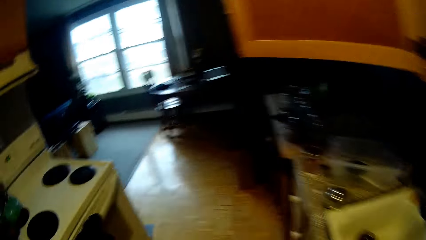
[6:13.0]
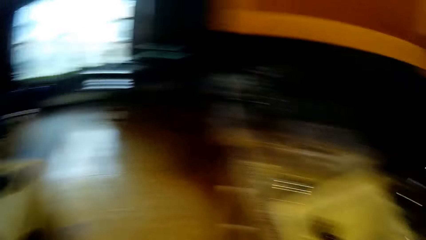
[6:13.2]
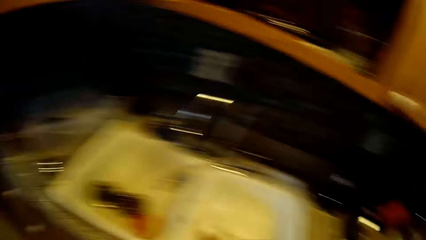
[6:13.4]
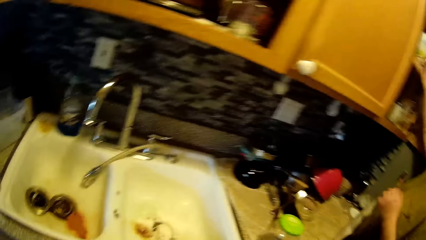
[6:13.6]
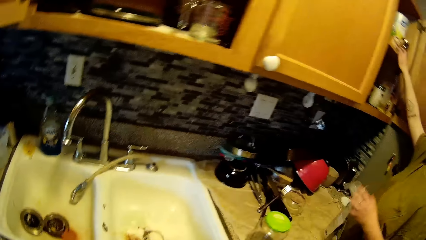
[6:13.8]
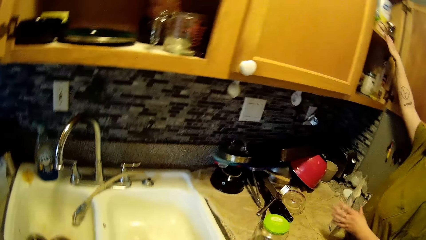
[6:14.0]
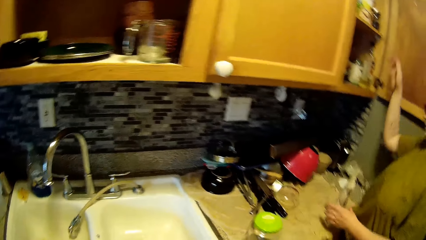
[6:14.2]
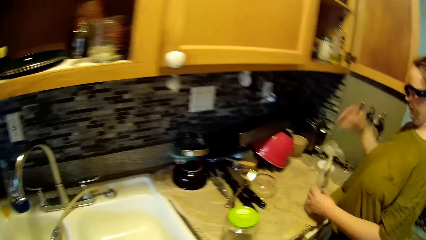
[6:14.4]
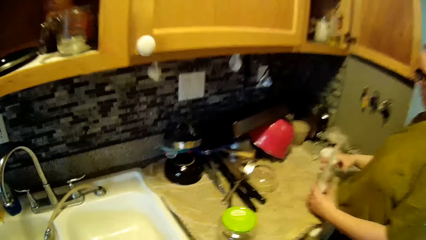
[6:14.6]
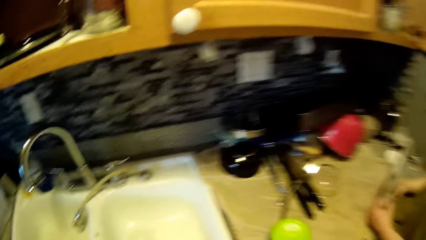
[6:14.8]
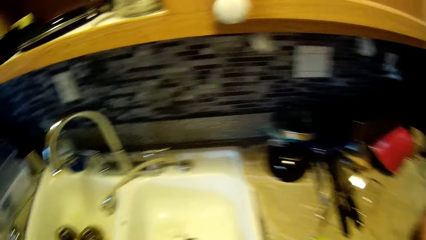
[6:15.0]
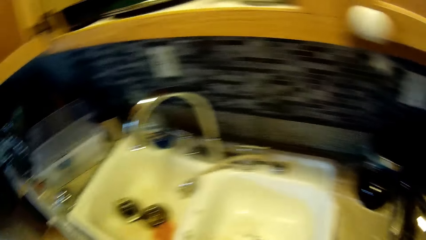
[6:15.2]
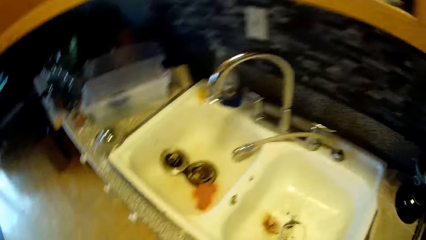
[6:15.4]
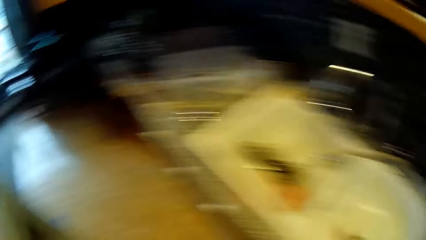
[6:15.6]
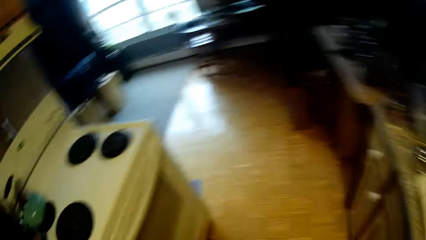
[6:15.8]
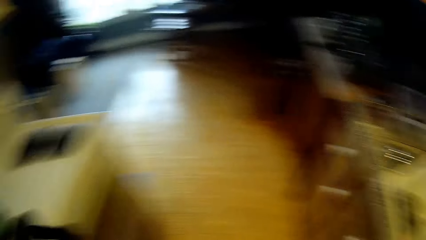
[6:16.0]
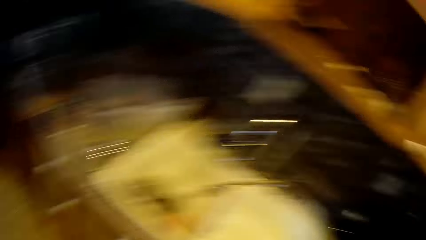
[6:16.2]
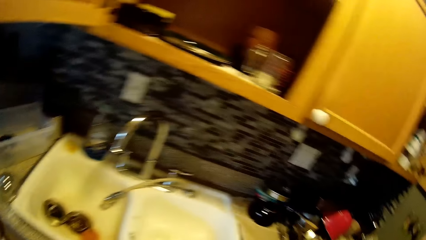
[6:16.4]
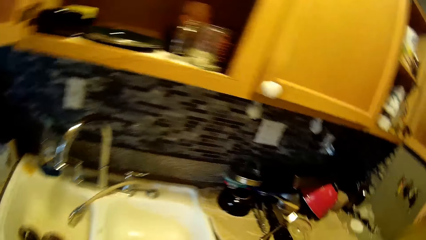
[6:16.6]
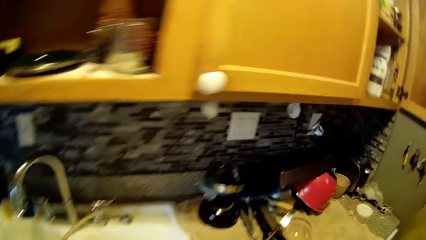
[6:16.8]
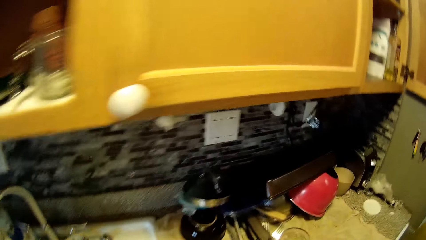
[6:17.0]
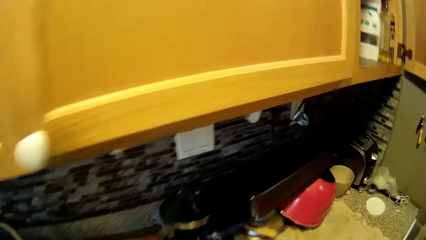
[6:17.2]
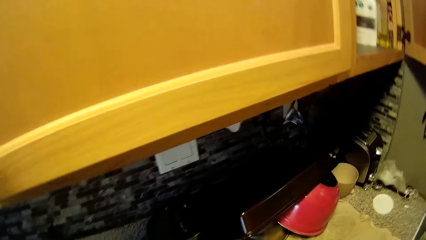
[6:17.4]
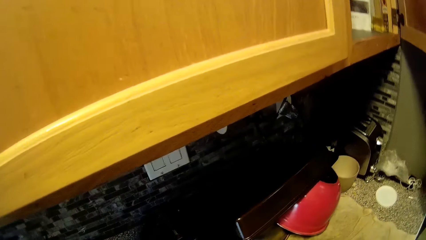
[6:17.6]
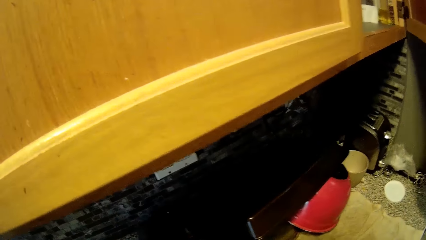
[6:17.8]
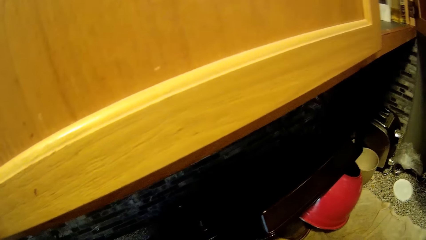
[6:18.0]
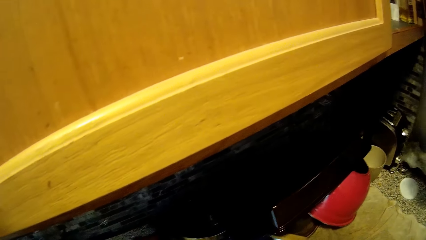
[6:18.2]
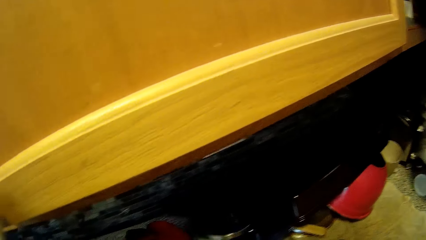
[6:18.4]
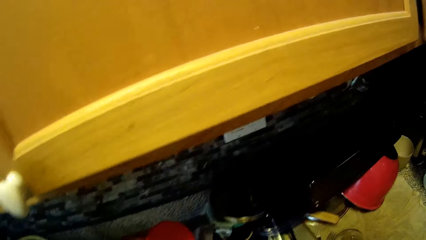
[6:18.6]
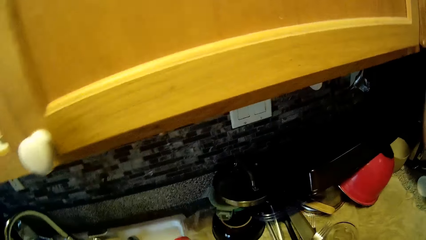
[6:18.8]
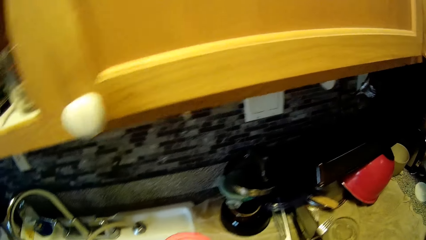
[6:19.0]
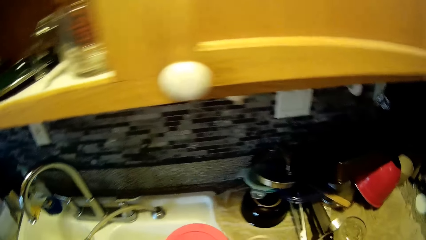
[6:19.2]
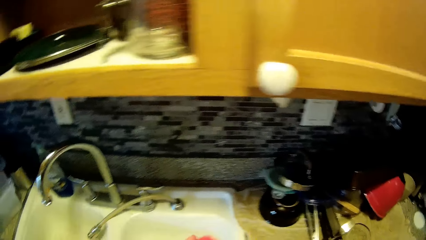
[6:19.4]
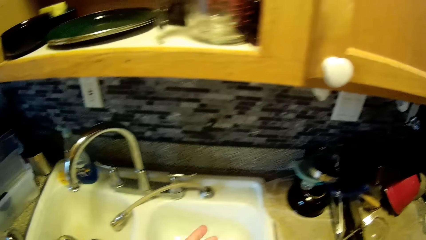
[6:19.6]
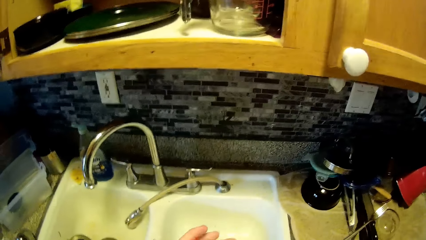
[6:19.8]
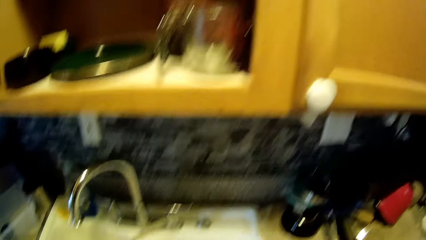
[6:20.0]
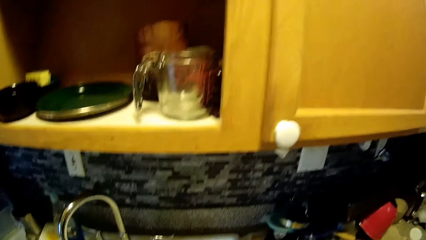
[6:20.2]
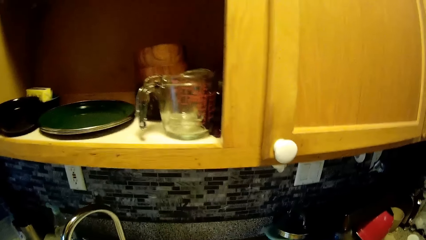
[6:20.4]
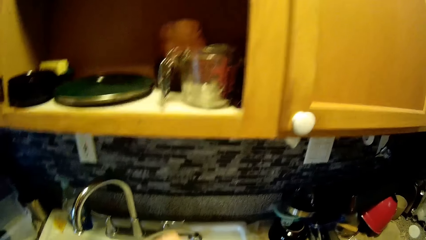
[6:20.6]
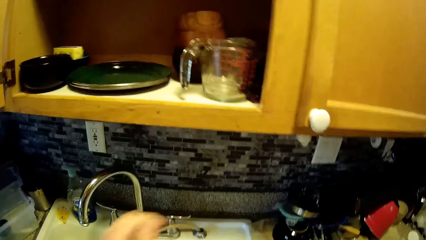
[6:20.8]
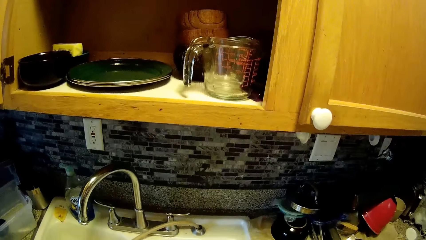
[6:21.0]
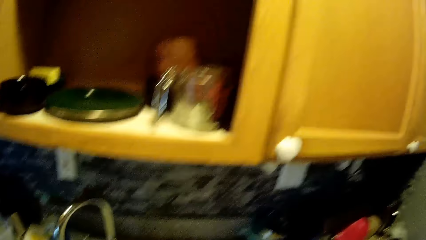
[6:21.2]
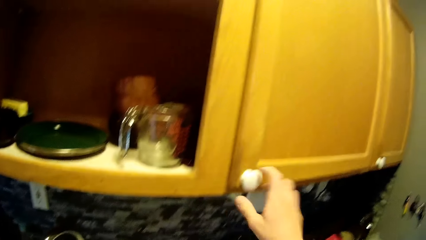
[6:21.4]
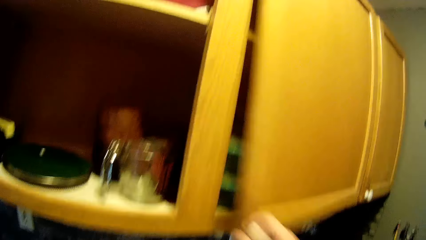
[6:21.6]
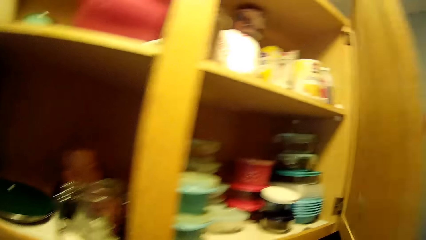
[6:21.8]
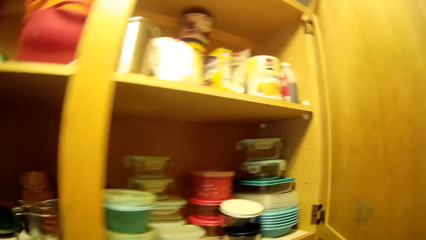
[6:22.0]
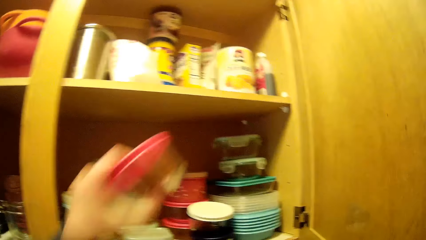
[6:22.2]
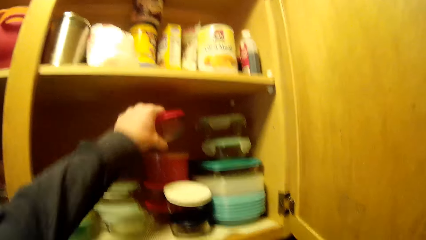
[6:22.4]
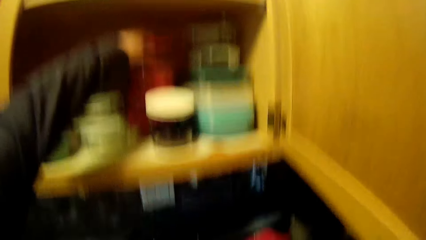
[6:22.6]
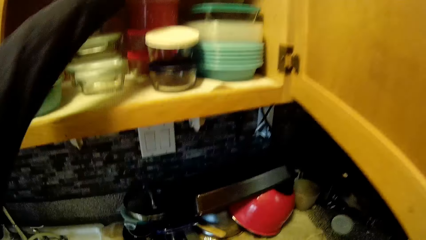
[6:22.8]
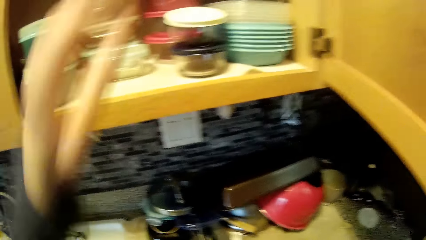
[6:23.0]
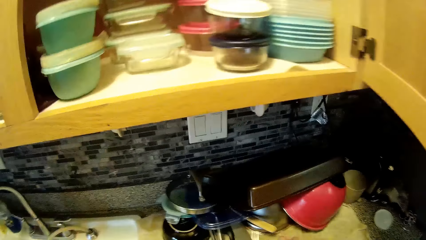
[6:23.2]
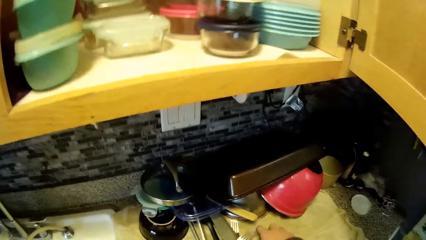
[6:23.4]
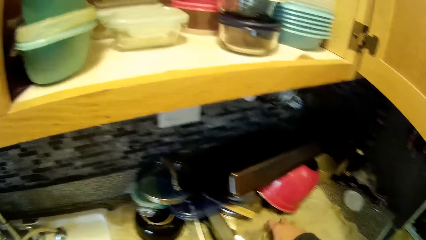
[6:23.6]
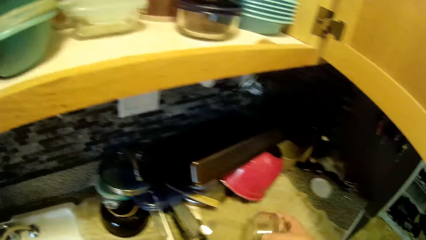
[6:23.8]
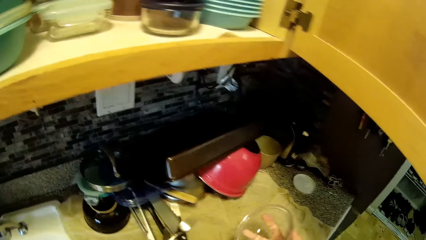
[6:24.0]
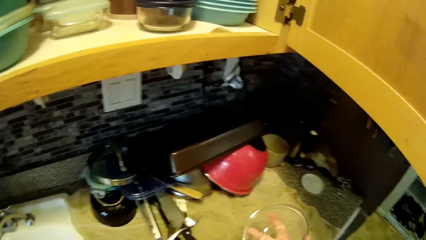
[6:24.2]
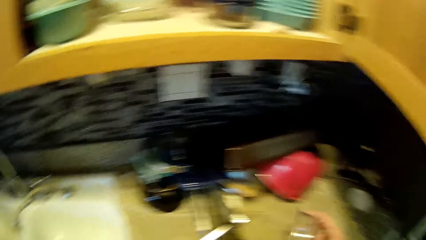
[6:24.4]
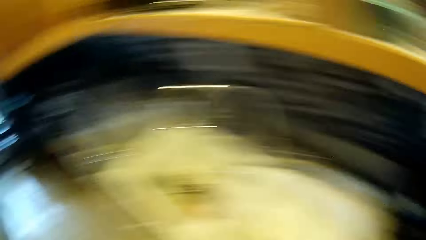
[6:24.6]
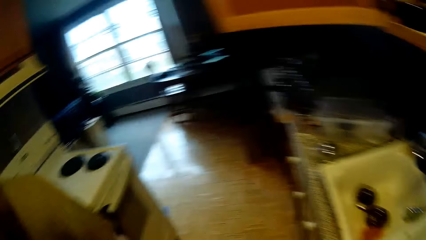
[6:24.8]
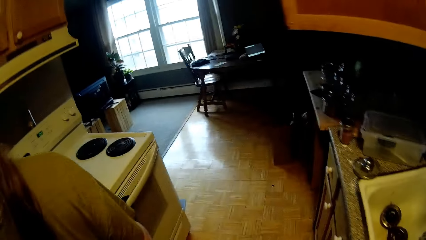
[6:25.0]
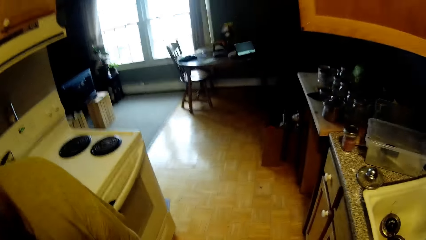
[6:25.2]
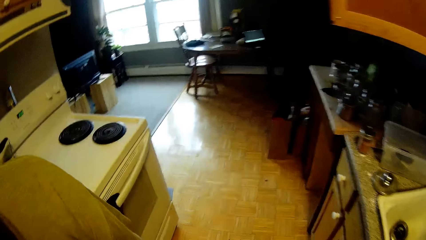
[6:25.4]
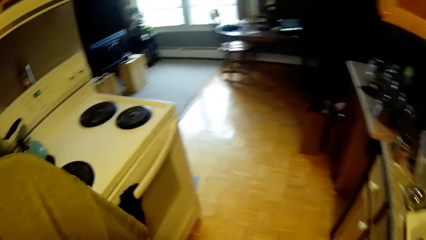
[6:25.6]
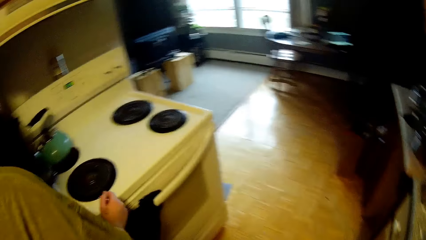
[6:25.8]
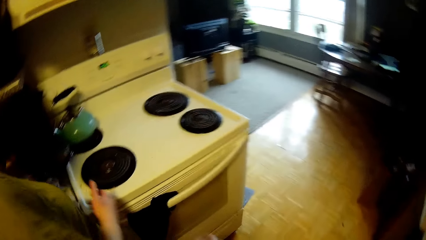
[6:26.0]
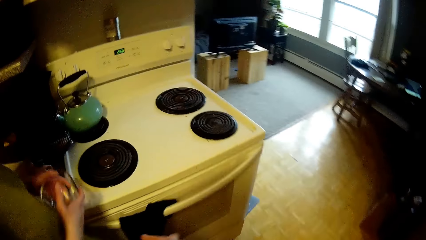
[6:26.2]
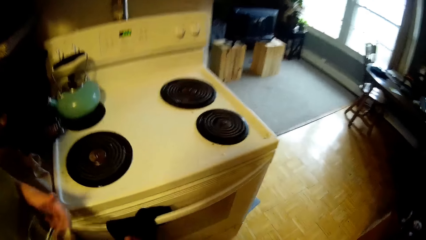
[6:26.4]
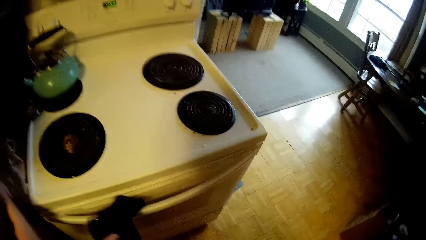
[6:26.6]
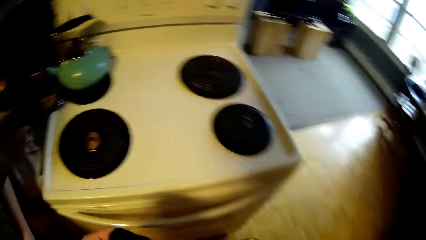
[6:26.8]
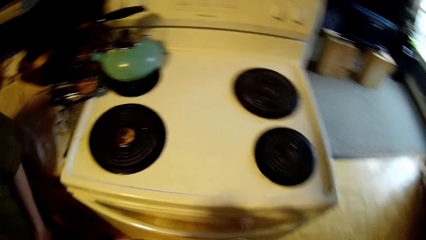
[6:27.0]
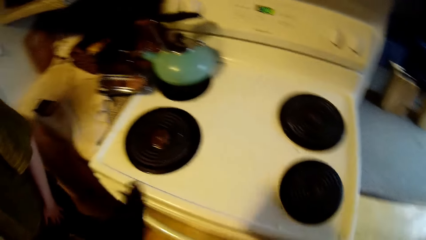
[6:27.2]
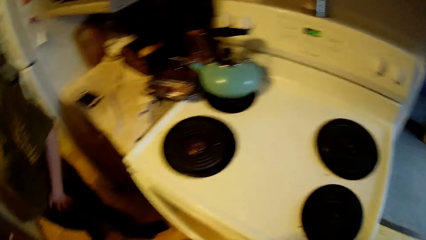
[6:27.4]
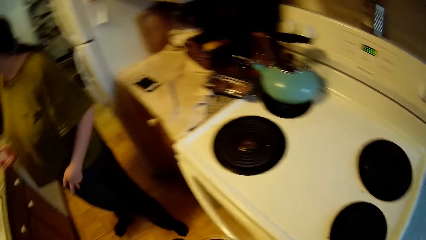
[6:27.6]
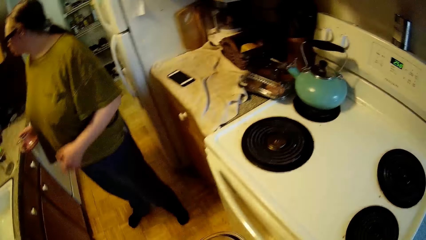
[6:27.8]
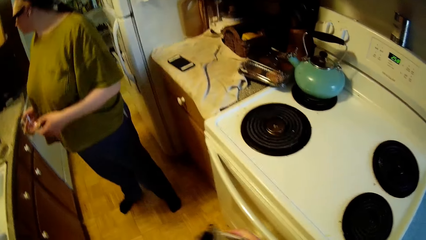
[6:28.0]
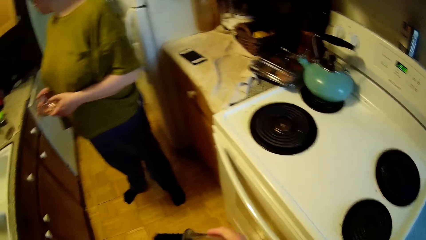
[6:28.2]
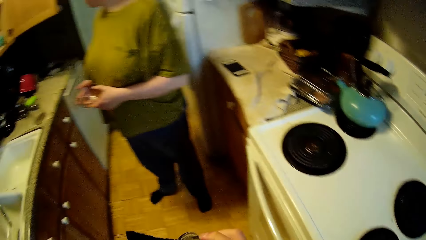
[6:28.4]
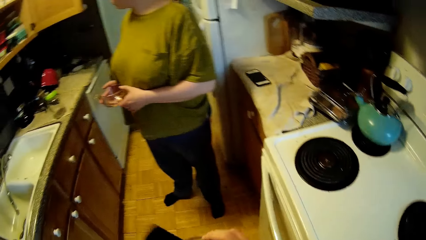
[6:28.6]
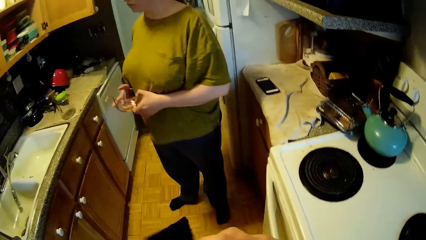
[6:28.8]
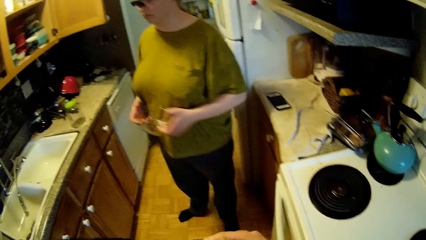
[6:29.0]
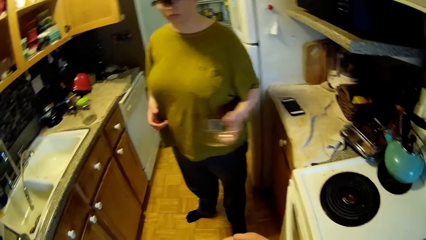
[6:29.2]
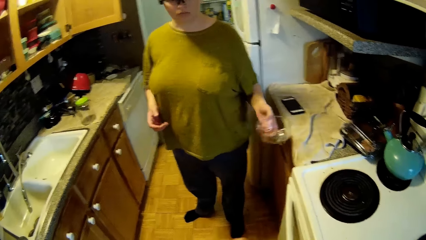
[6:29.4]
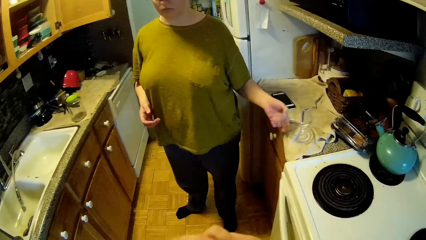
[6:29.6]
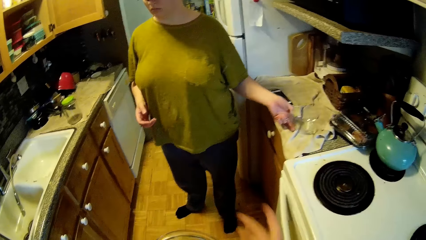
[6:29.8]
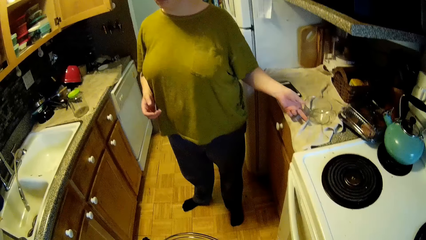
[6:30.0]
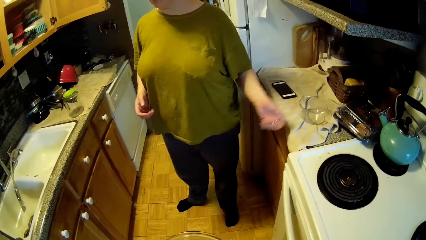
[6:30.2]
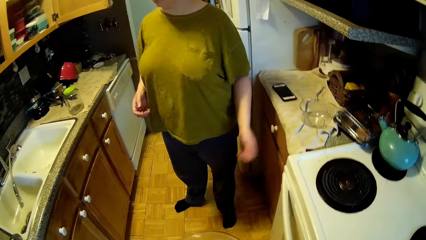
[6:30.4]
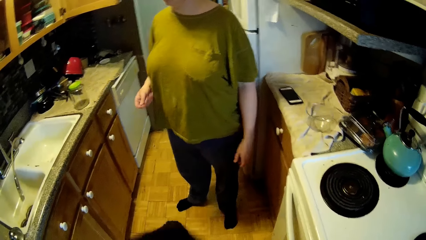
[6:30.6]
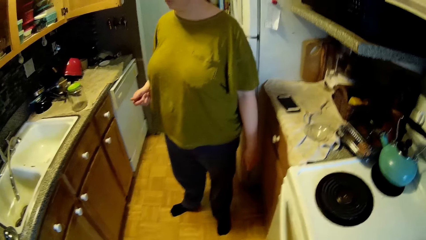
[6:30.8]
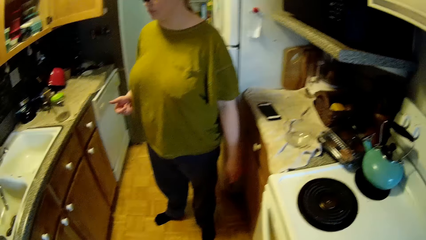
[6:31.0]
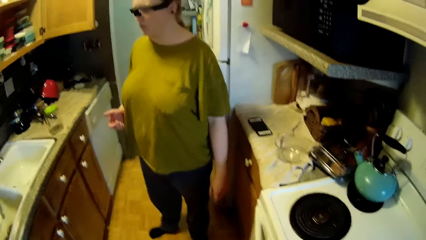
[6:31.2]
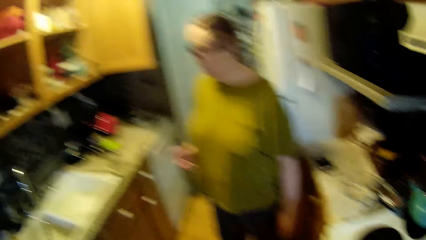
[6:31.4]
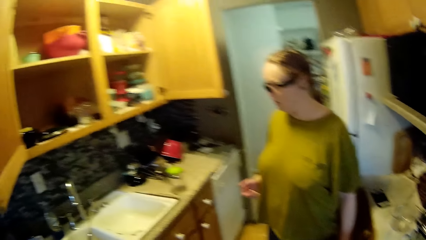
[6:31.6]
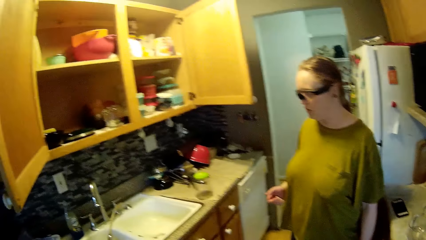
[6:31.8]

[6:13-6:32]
The woman holds a bottle with both of her hands. The camera wearer carries a plate with his left hand. He walks in the room. He opens a cabinet with his right hand. He places a container into the cabinet with his left hand. He lifts a container with his right hand. He walks in the room. The woman moves a cup from her left hand to her right hand. The camera wearer carries a cloth from the handle of the oven. He wipes a container with the cloth in his right hand. The woman moves the cup from her right hand to her left hand. The woman holds a bowl. The woman drops the cup on the kitchen table with her left hand.
